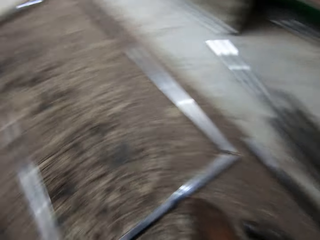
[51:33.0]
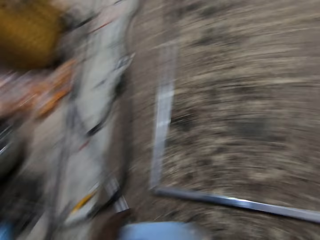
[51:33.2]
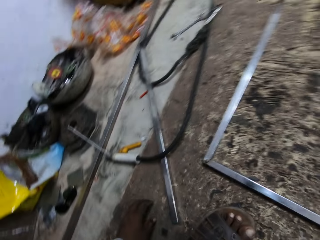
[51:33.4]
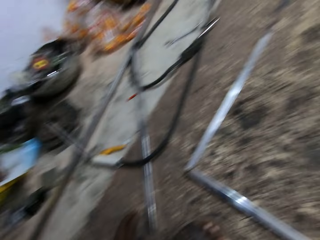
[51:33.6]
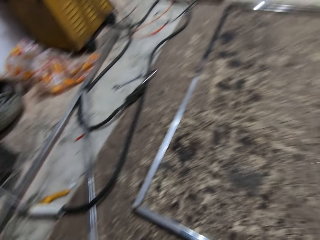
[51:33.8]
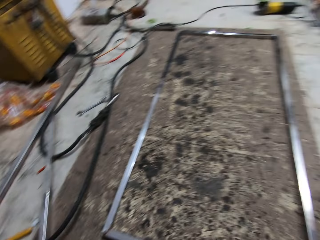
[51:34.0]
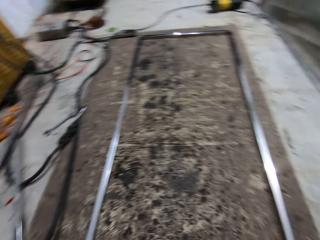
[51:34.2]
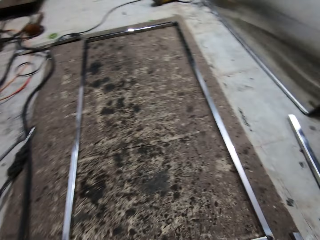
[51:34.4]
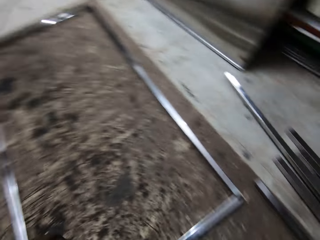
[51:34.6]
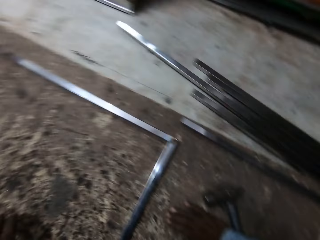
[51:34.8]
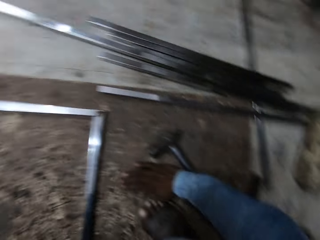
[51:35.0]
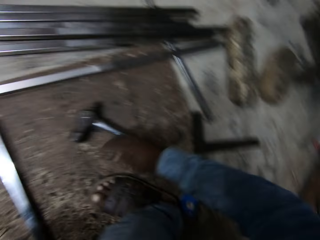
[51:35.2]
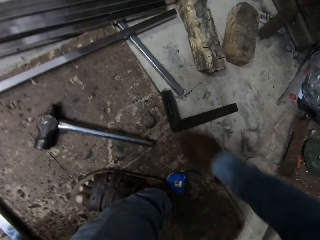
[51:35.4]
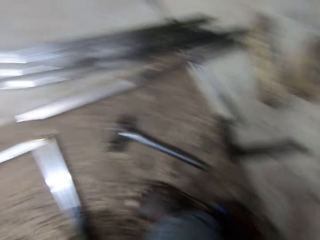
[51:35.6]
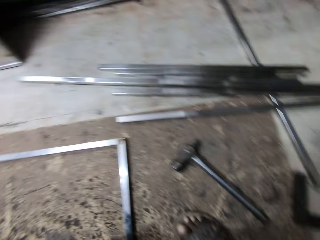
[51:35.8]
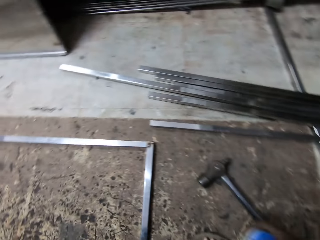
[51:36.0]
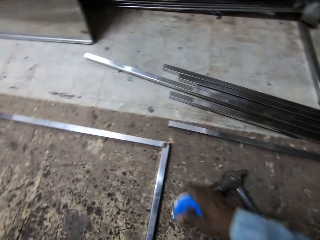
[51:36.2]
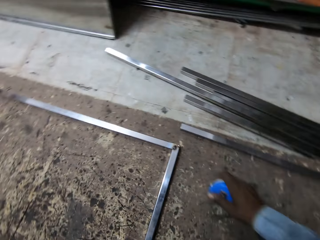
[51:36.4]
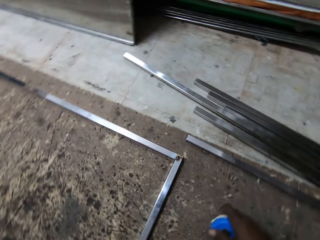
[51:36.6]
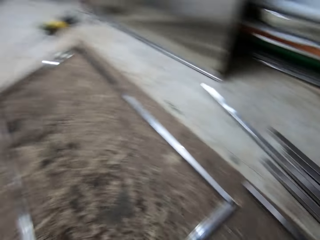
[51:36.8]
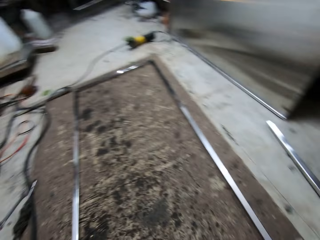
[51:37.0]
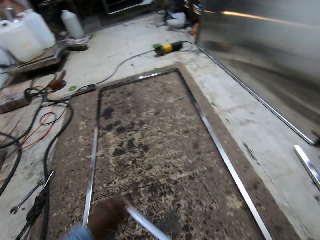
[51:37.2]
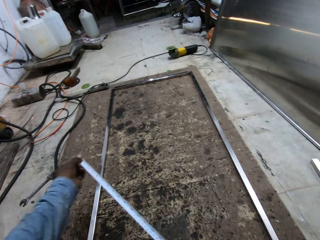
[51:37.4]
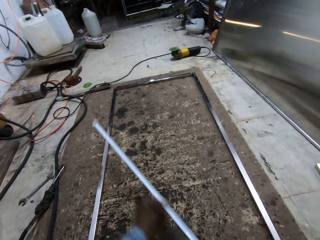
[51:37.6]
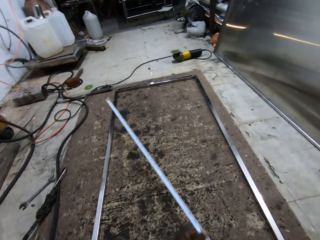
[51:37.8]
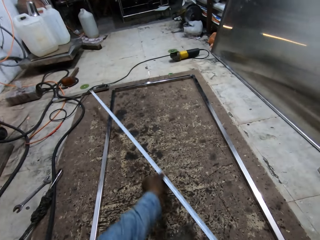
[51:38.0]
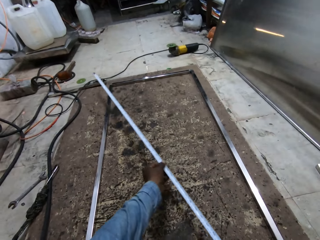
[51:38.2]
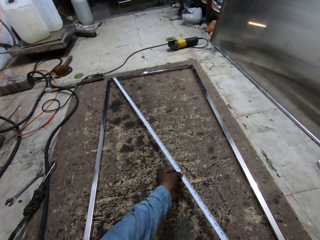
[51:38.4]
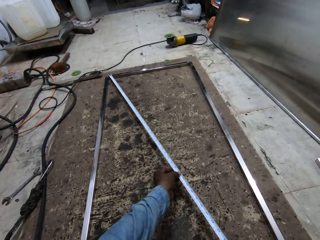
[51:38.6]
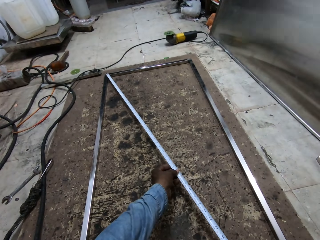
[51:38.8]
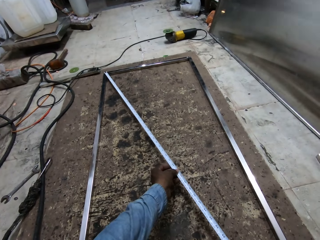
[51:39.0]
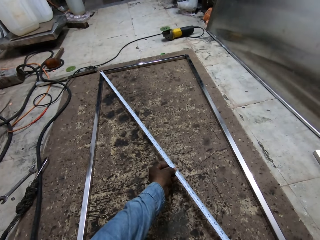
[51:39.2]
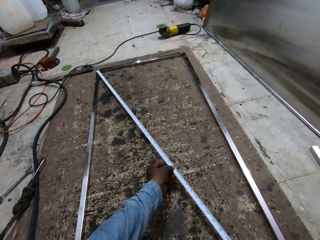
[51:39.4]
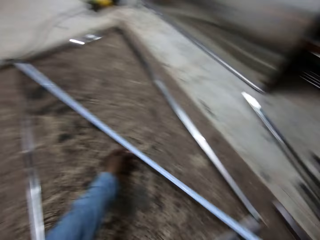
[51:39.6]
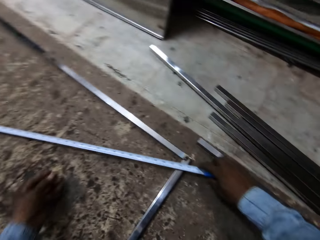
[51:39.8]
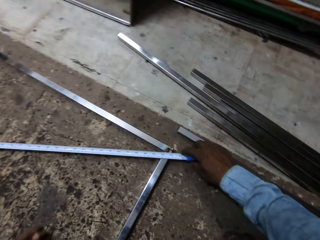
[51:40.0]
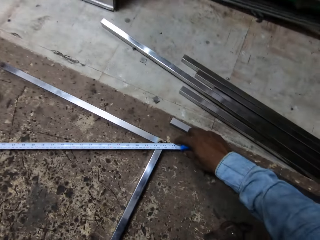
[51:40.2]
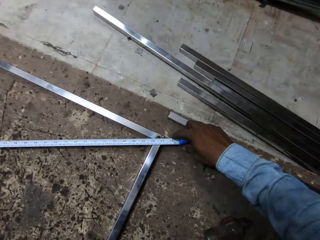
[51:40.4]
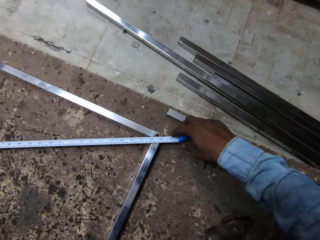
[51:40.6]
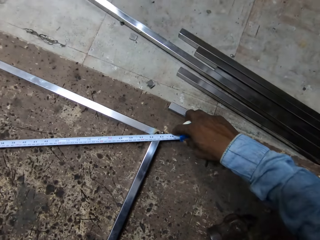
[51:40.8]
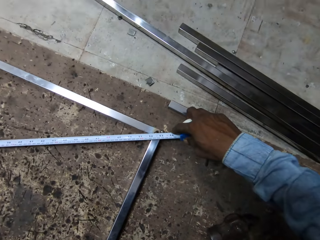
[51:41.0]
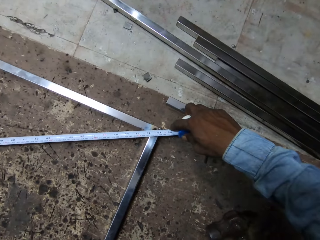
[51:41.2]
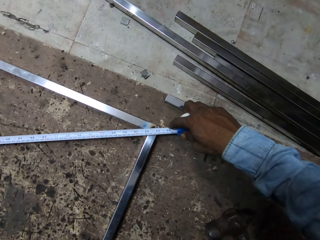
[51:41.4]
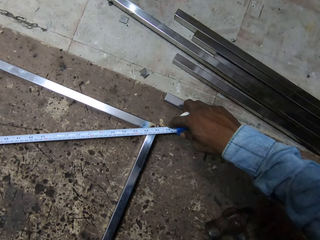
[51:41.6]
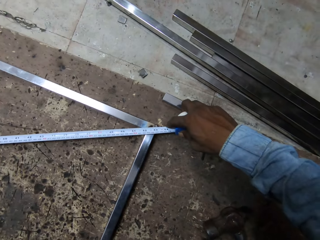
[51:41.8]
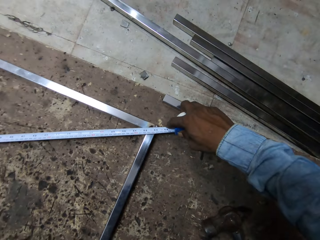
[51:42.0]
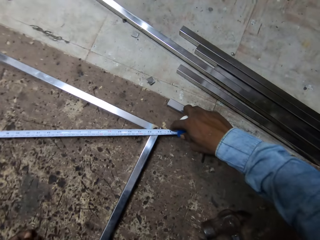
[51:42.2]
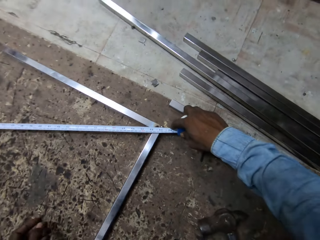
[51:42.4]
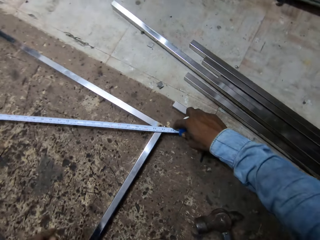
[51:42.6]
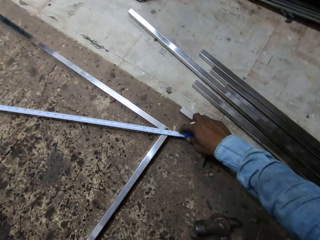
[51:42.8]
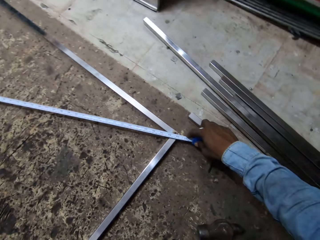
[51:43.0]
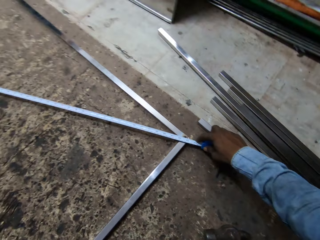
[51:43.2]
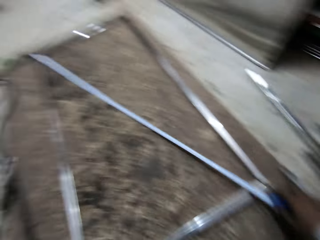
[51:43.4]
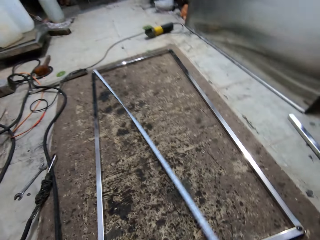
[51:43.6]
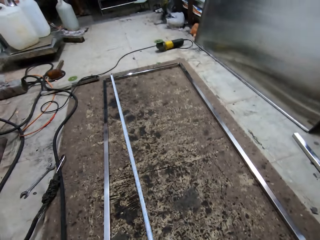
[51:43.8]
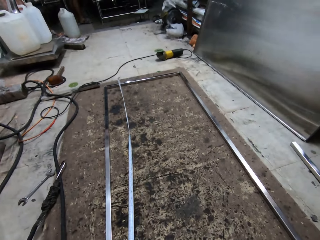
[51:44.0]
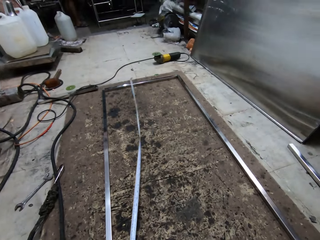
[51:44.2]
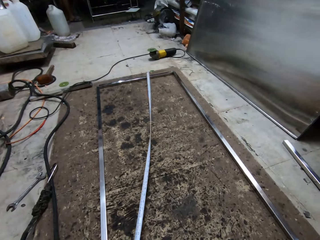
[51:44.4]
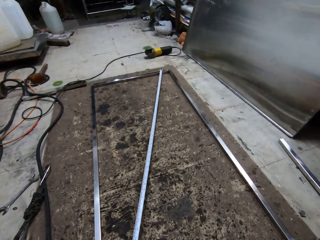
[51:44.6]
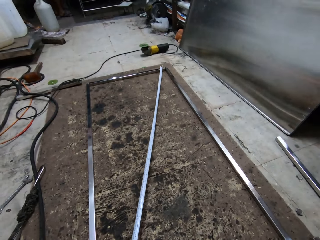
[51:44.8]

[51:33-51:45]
The camera wearer picks up a measuring tape on the ground with his right hand. He measures the diagonals of the frame with the measuring tape in his hands.

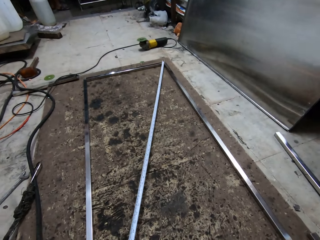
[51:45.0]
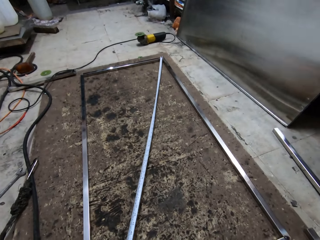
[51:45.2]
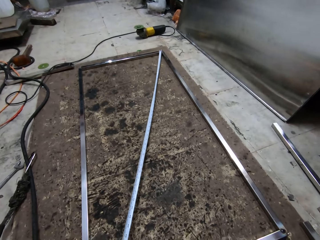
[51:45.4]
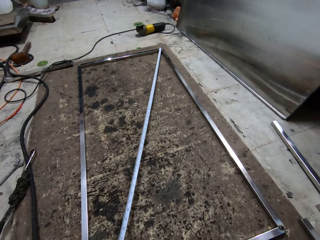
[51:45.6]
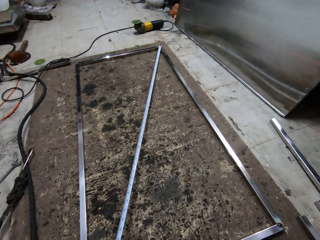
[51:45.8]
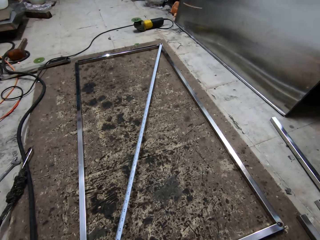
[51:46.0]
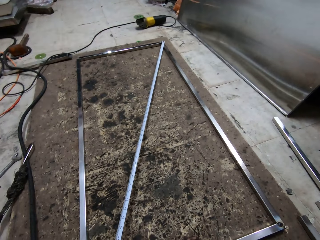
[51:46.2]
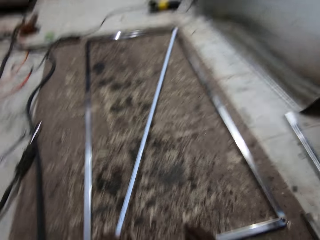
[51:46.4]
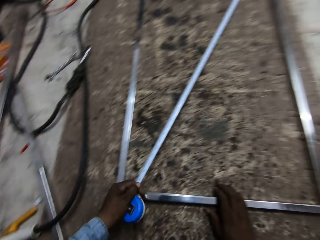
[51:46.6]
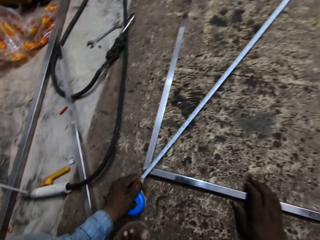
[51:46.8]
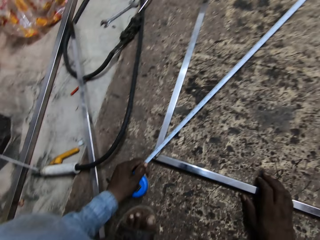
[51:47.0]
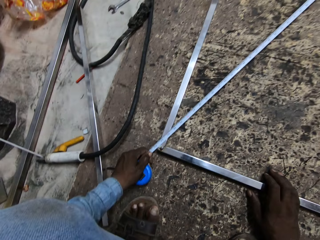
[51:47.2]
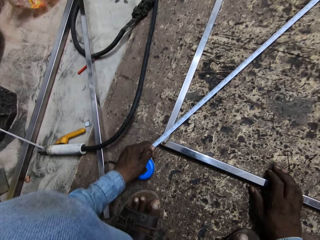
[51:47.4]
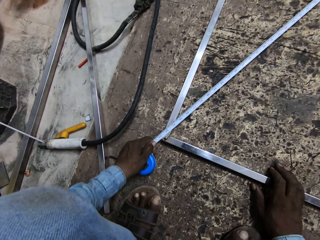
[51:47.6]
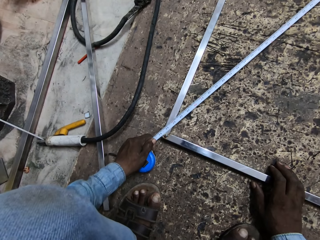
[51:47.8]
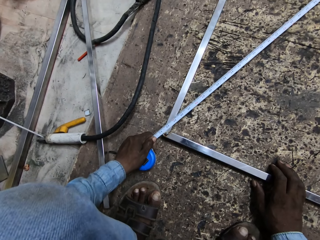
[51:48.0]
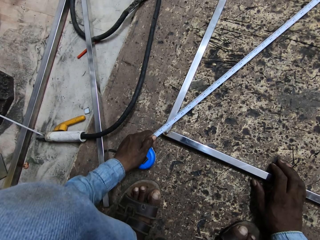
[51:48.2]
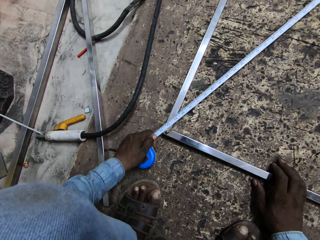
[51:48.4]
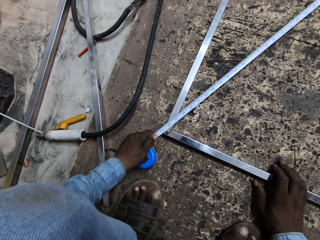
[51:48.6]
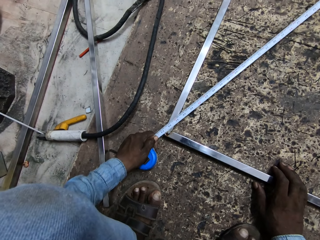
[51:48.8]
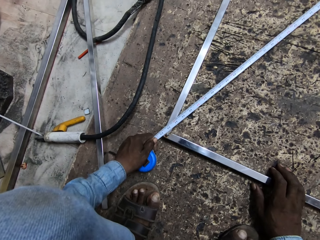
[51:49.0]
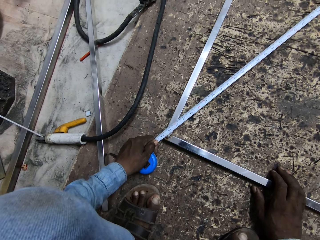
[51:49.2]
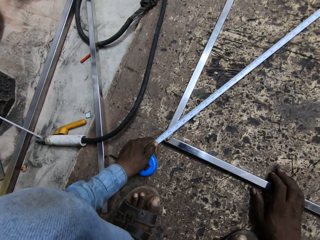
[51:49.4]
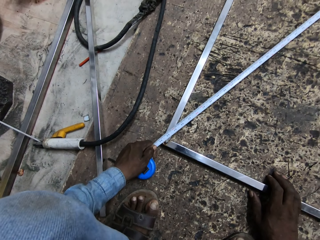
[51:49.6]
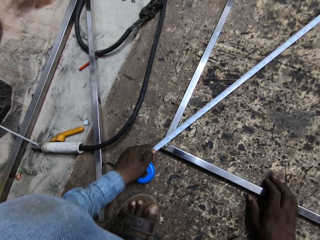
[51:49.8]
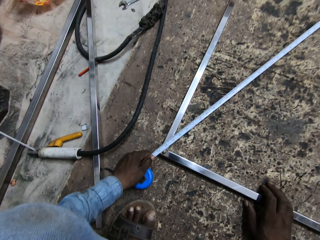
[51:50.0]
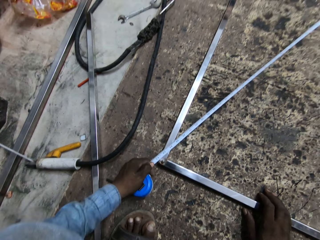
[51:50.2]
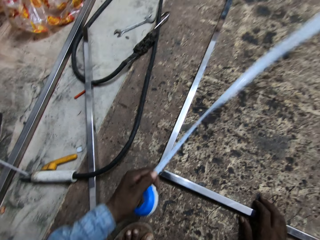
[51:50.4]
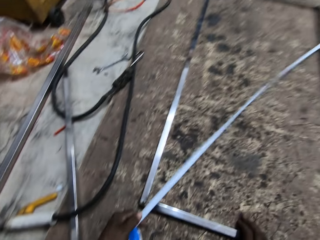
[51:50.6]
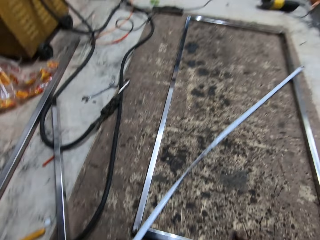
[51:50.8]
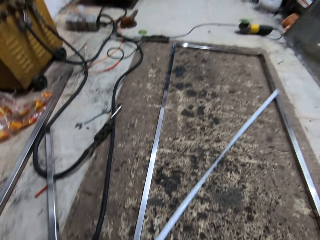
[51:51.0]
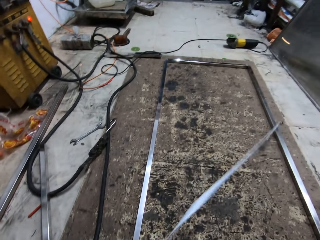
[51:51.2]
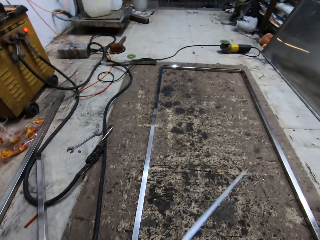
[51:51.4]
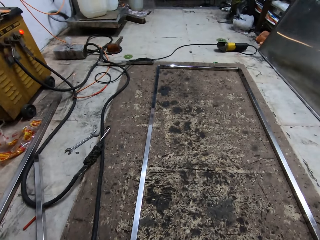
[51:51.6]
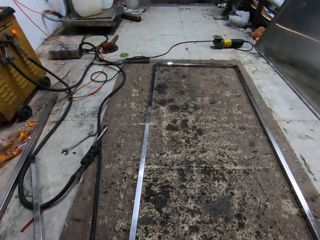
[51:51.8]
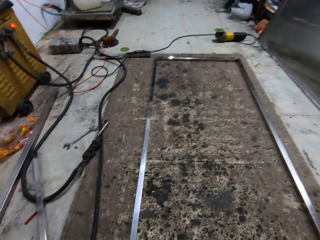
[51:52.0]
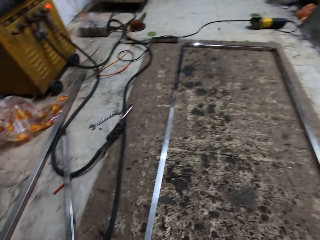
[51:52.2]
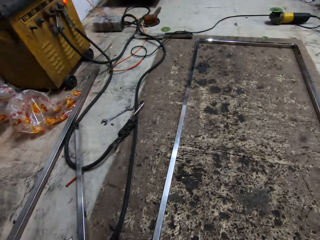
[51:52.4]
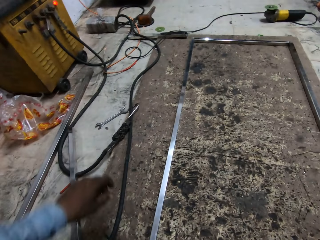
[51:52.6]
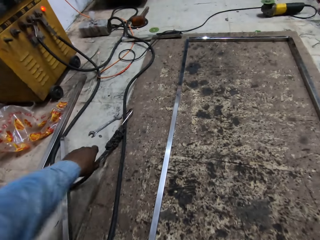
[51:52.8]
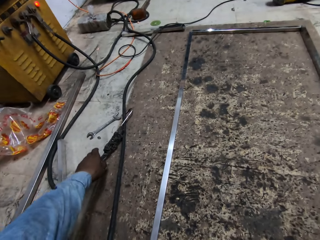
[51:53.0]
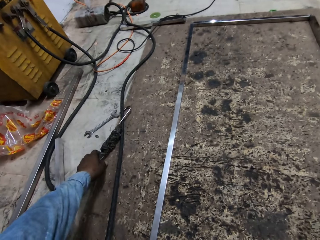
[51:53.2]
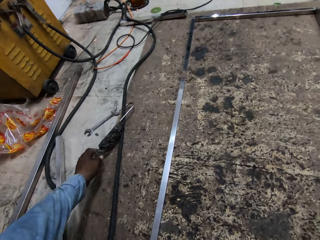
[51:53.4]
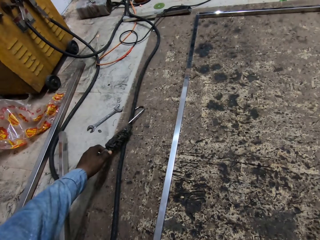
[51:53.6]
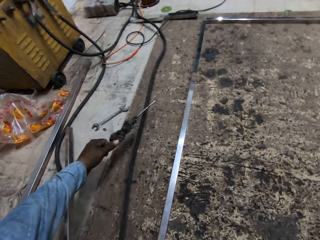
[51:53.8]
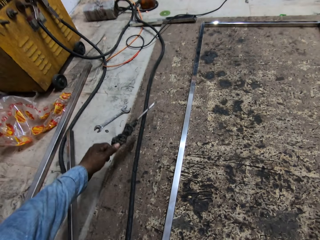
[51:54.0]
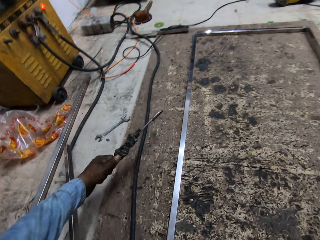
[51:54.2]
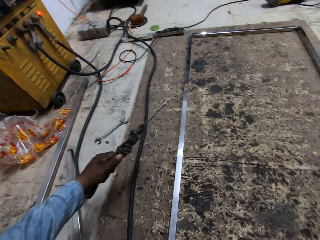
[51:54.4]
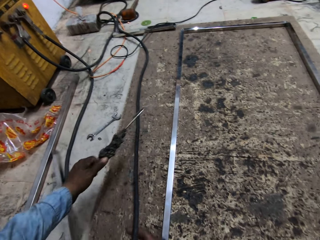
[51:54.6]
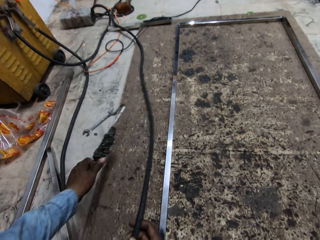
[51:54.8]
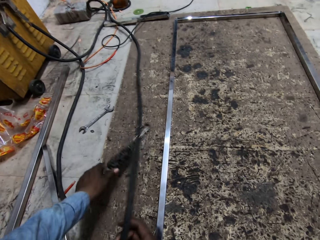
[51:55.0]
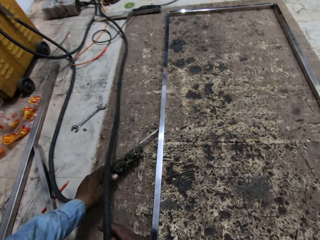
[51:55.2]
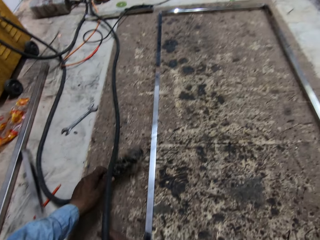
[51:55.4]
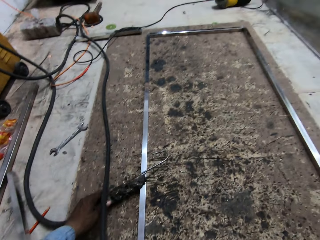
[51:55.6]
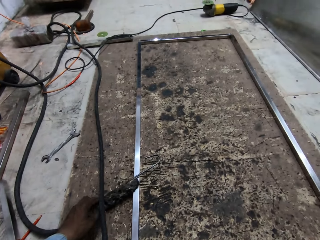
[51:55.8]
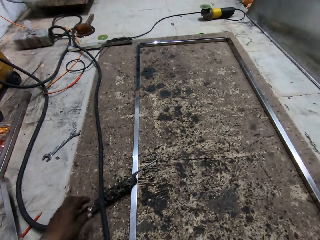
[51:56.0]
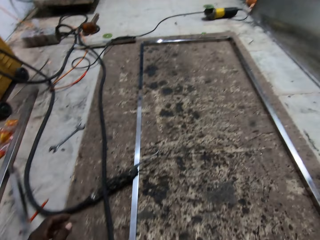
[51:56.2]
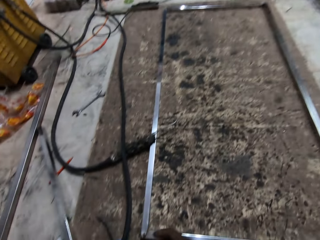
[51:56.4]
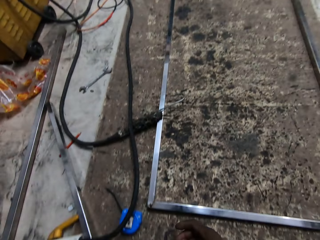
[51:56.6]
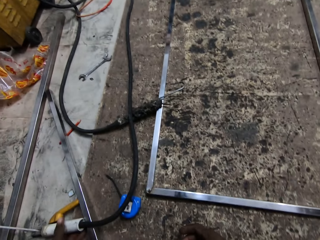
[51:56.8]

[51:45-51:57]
The camera wearer transfers the welding earth from the ground to the frame with his left hand.
